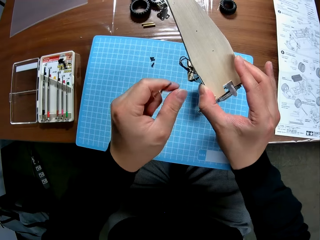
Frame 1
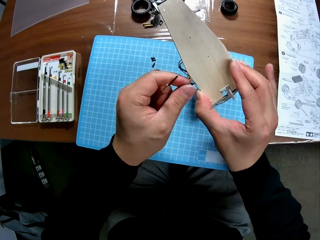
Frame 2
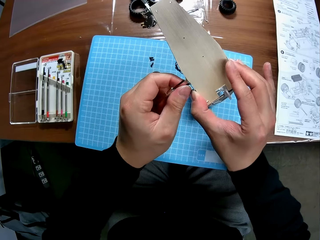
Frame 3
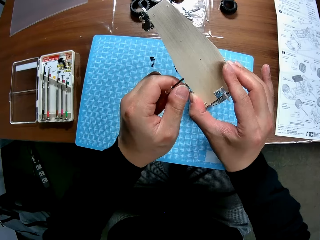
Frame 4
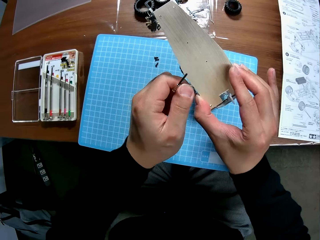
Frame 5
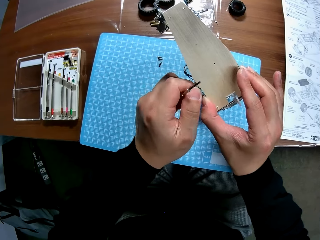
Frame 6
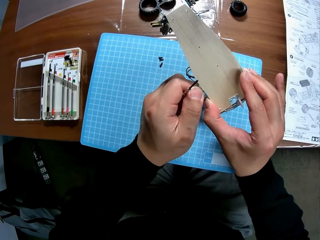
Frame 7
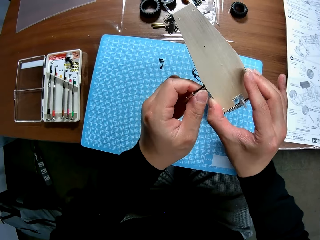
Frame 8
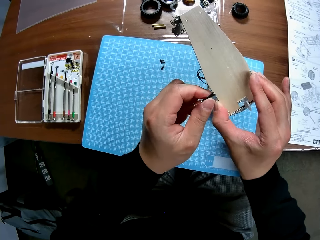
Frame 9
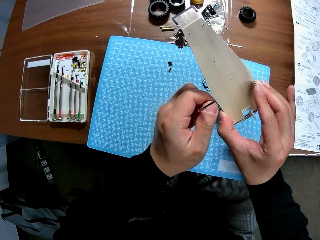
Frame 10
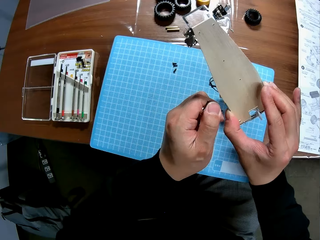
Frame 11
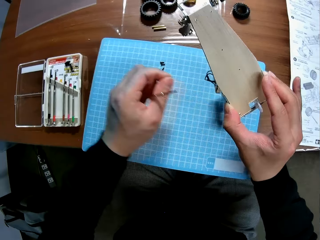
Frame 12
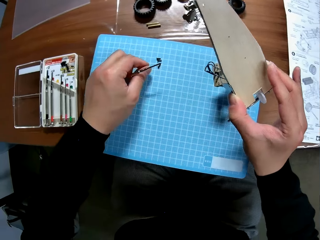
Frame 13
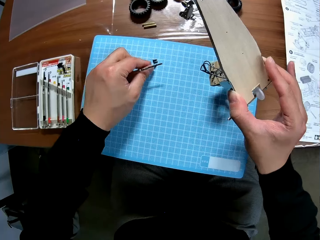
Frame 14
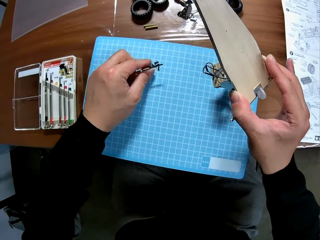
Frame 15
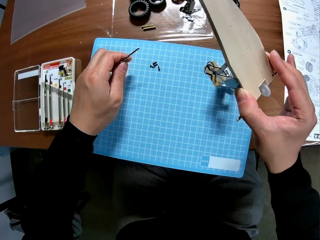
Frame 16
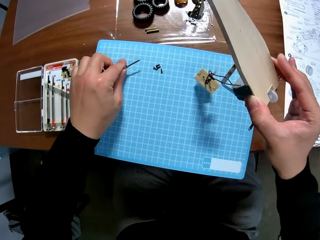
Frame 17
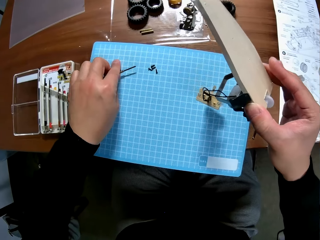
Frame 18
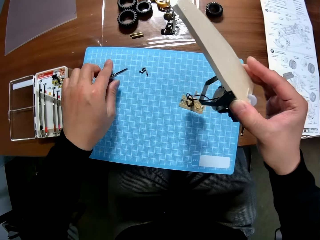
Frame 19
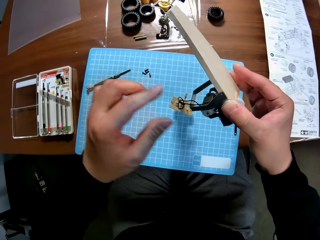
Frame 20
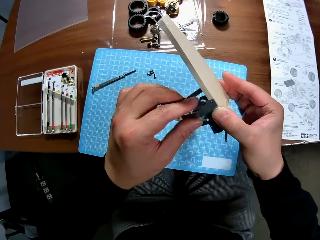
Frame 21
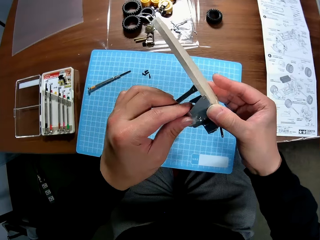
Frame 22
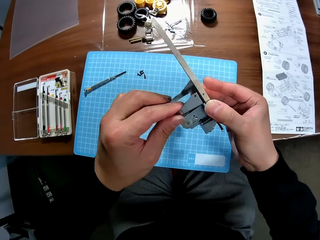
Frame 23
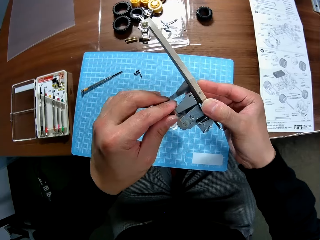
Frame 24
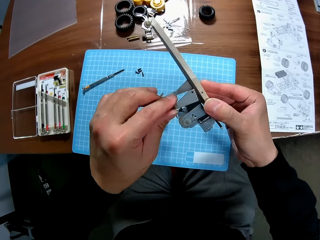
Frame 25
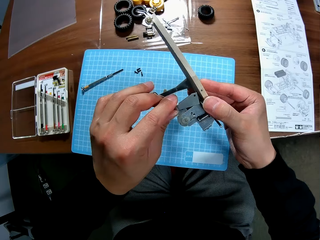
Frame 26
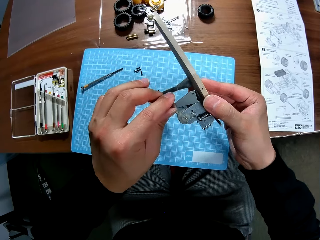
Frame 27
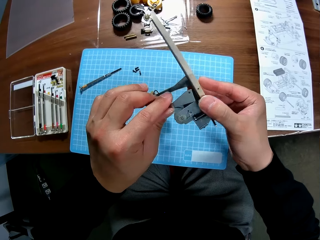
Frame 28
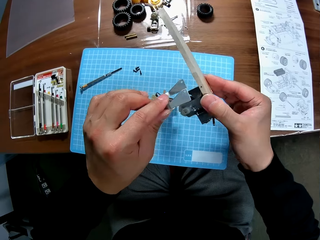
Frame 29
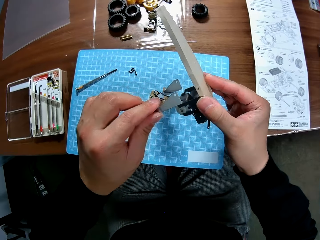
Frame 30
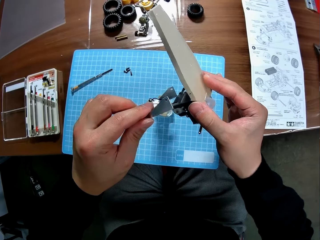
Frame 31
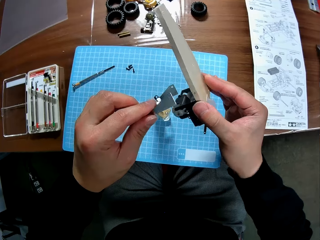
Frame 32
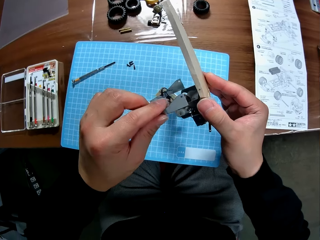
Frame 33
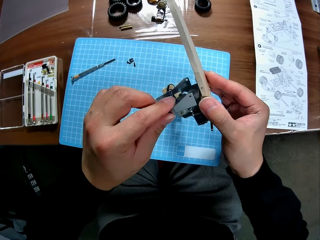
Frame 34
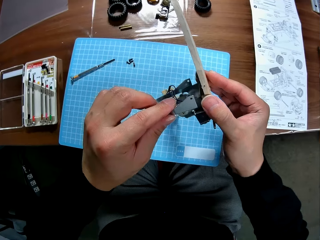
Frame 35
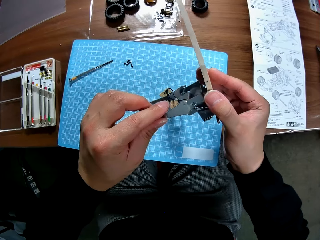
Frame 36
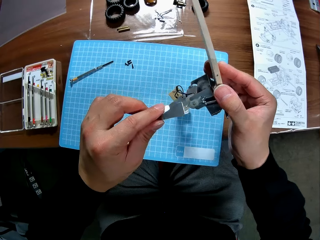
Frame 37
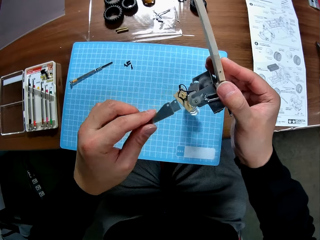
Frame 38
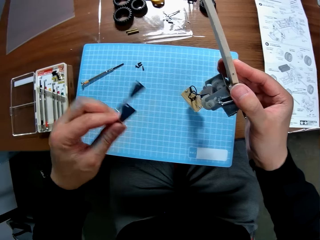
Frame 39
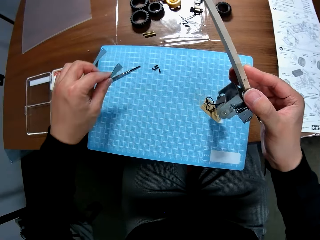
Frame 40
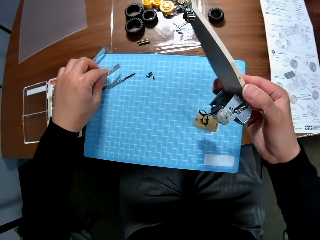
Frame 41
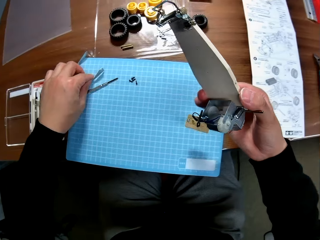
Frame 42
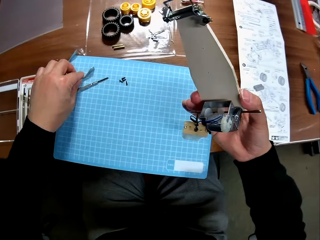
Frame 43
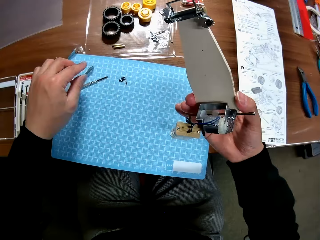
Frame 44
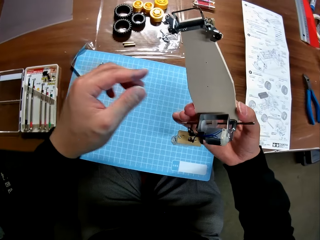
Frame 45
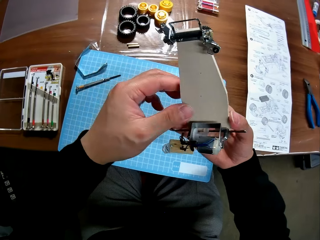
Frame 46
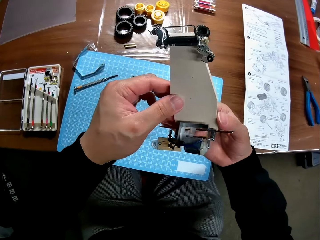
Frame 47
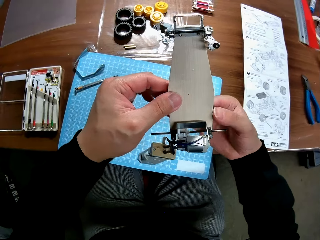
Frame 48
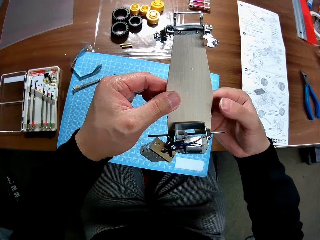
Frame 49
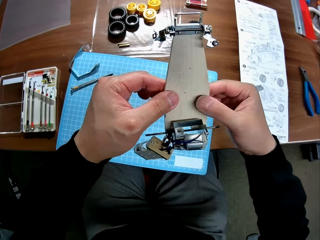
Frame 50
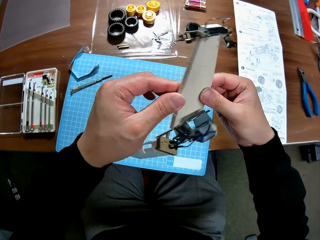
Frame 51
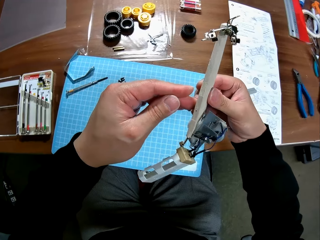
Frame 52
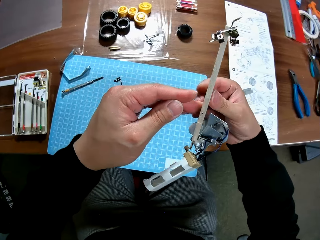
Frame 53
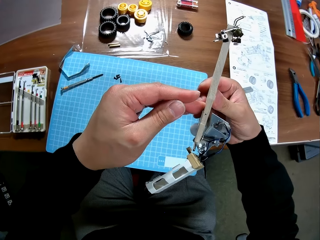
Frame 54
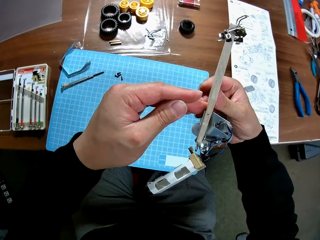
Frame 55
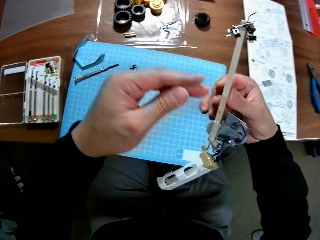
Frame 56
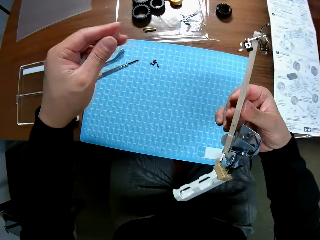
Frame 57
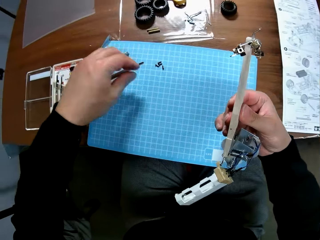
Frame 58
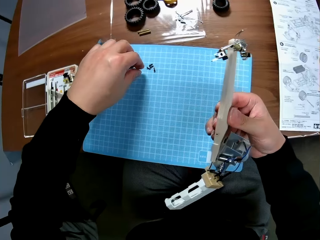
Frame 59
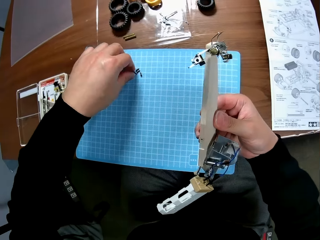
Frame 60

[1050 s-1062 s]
The camera wearer attempts detaching the toy car with his left hand. He removes a screw by hand. He drops the small component of the toy car on the table with his left hand. He drops the screwdriver on the table with his left hand. He dismantles the toy car with his left hand. He drops the dismantled part on the table with his left hand. He checks the toy car in his two hands.

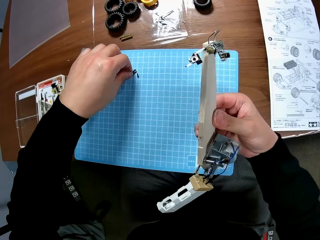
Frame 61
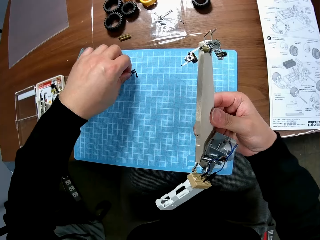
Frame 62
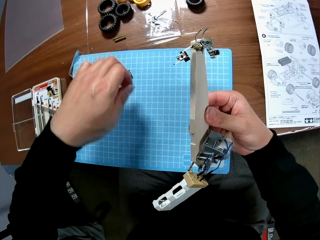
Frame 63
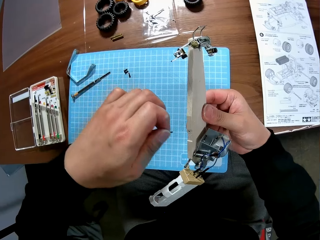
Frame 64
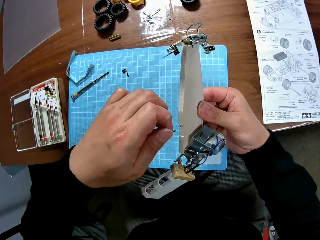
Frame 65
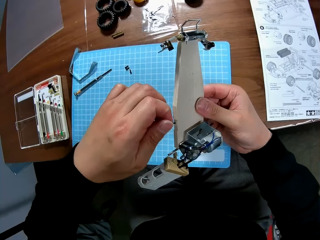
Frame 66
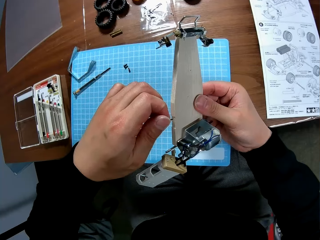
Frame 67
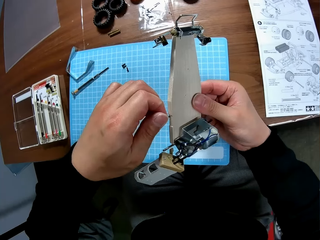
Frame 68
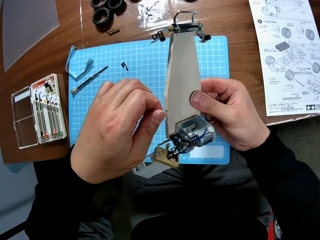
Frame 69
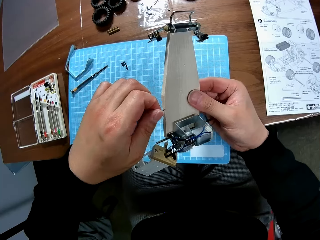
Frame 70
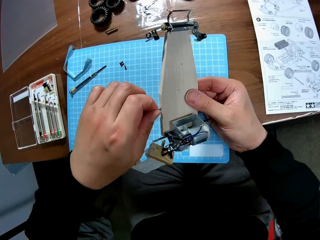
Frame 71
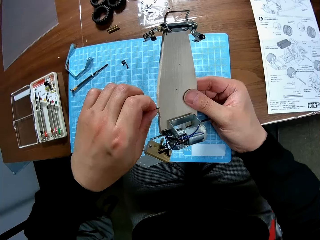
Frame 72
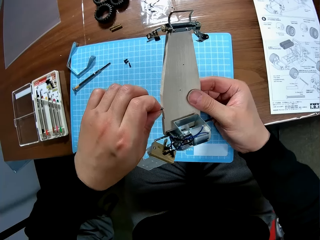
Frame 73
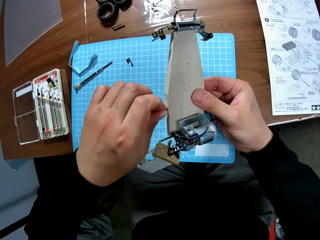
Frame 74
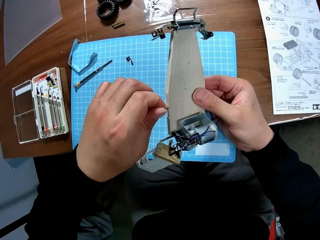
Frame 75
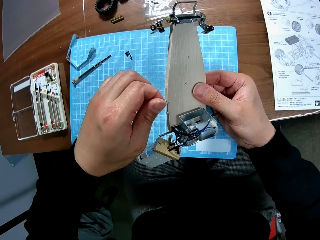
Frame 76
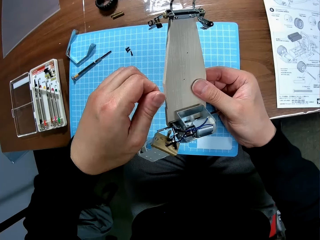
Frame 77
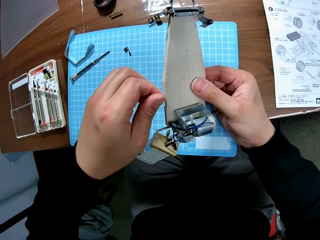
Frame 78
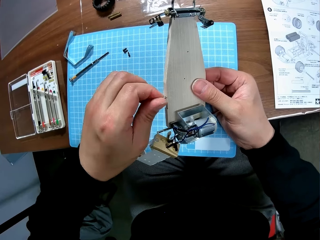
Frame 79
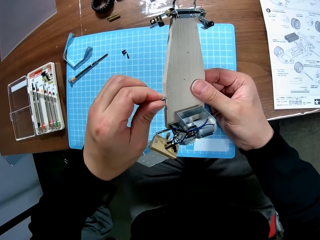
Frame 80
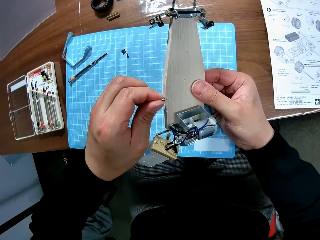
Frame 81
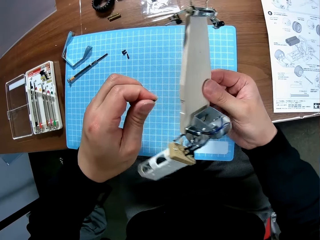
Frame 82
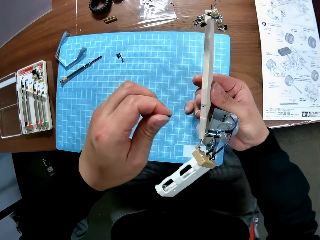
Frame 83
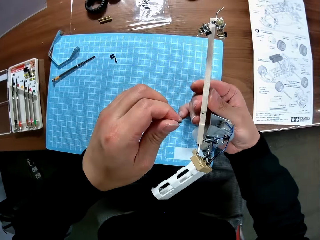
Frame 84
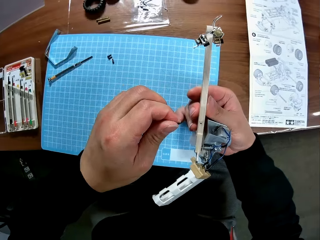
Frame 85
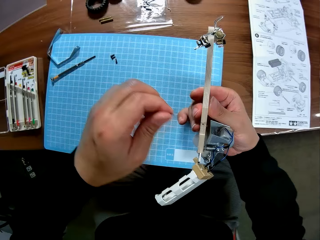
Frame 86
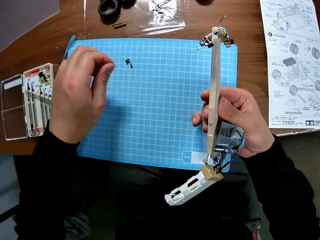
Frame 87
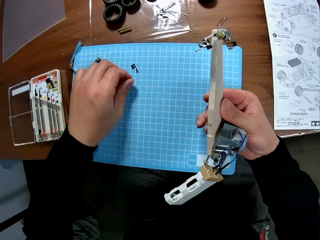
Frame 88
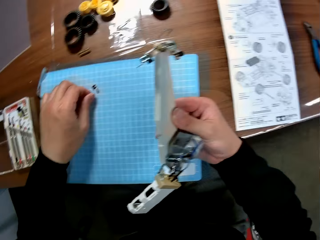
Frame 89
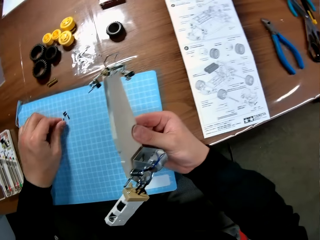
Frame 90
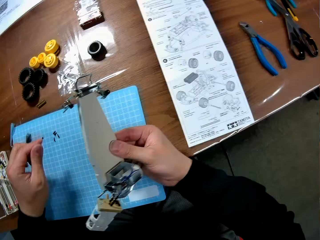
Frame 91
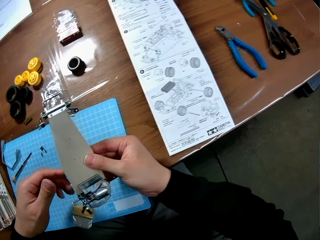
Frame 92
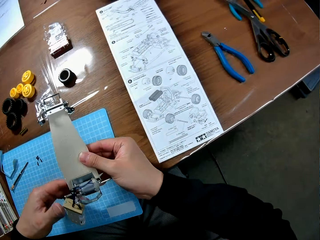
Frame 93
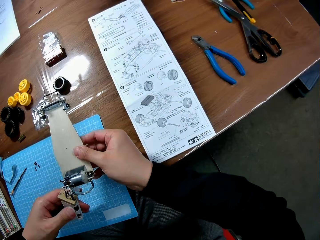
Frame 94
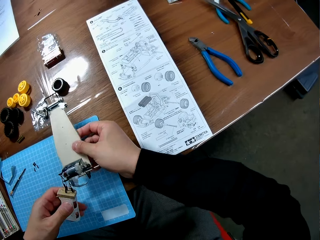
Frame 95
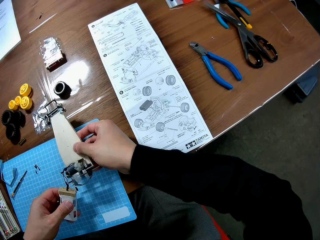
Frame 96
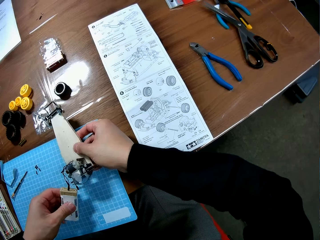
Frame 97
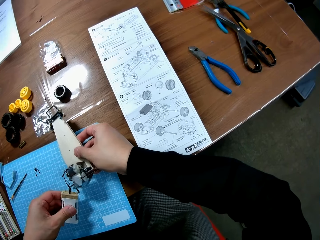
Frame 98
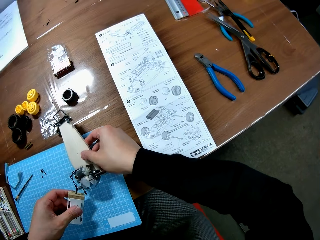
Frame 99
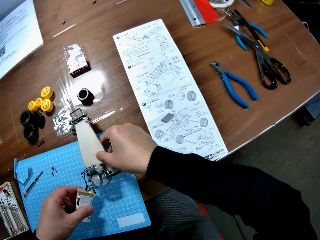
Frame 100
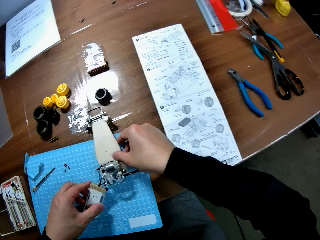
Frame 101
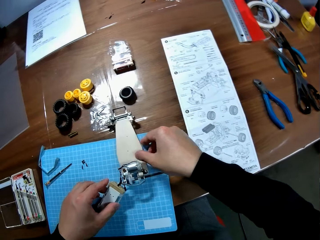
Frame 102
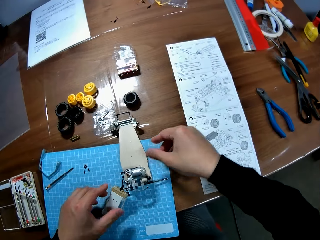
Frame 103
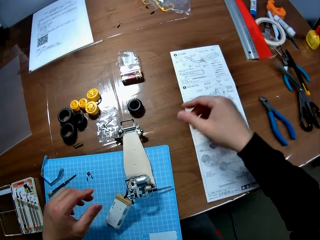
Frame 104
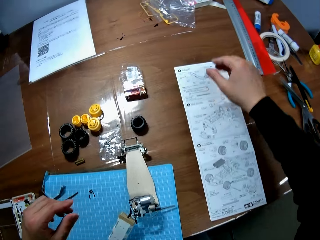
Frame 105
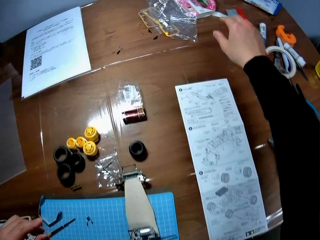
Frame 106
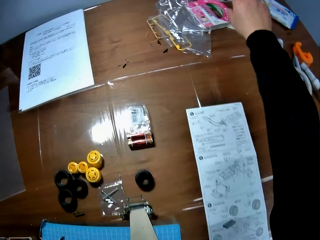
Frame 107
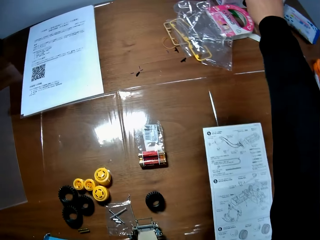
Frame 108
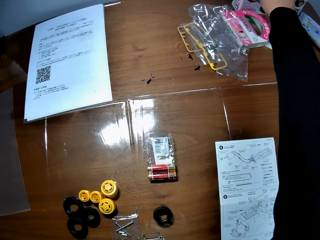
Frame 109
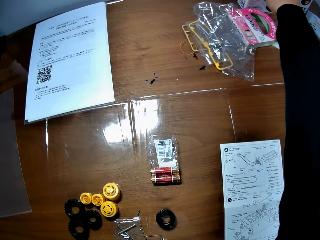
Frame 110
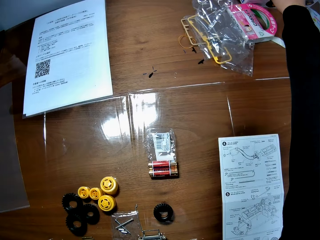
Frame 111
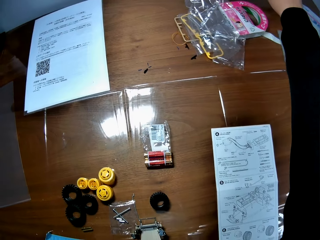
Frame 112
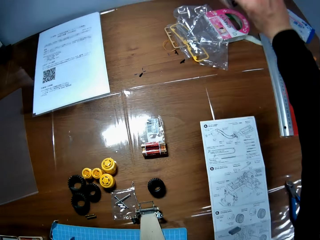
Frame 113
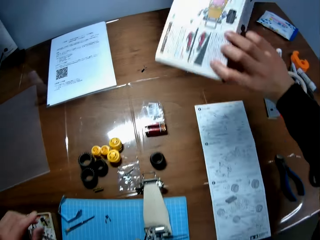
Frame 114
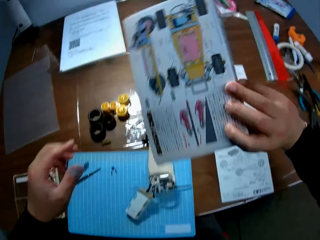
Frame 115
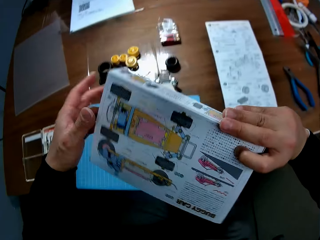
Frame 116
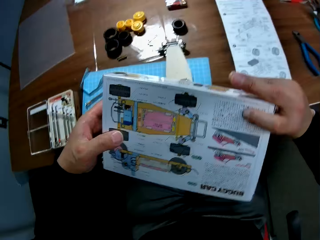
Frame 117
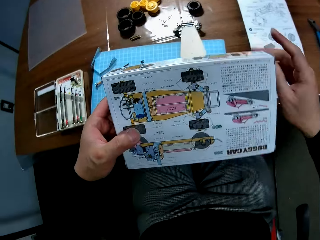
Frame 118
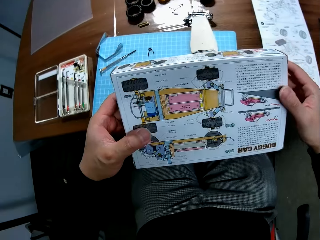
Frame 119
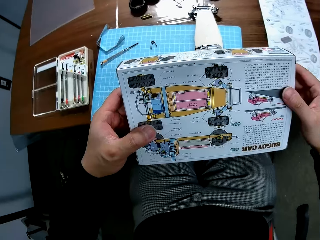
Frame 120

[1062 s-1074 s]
The camera wearer picks up a small component piece from the table with his left hand. He attaches the component part to the toy car with his left hand. He removes a screw. He drops the small component of the toy car on the table with his left hand. He drops the toy car on the table with his two hands. He picks up a carton from the table with his right hand. He checks the carton in his hands.
